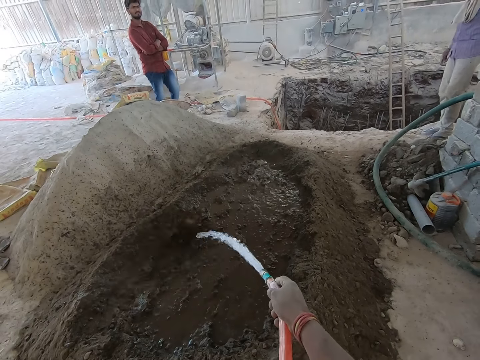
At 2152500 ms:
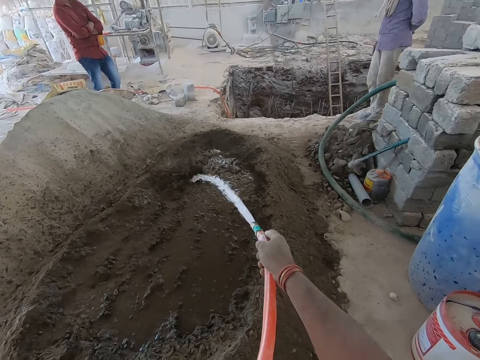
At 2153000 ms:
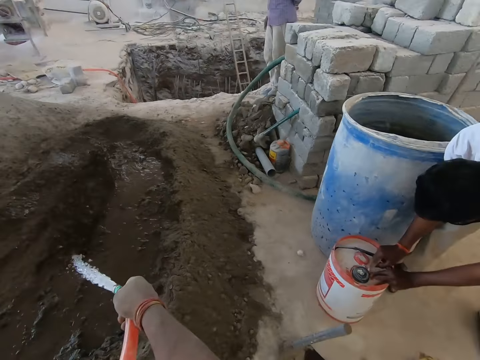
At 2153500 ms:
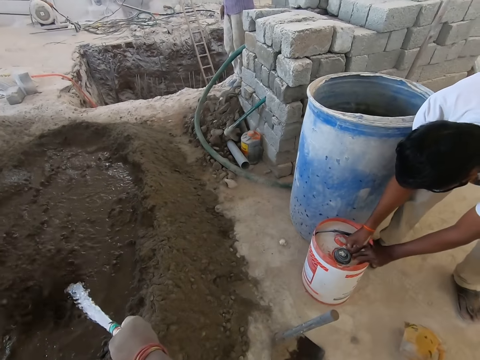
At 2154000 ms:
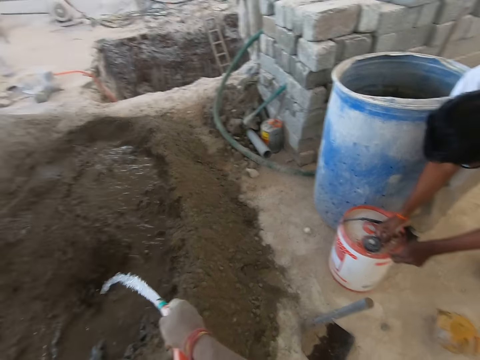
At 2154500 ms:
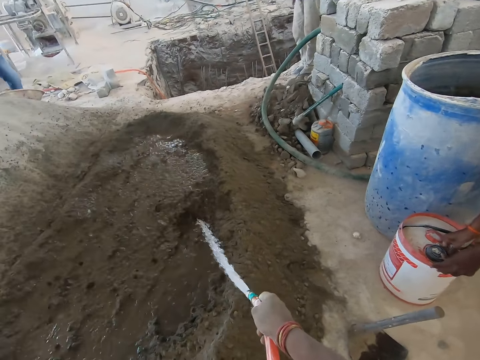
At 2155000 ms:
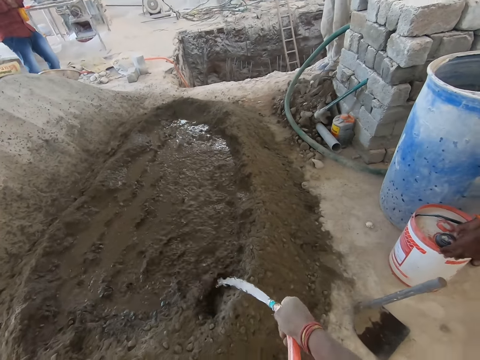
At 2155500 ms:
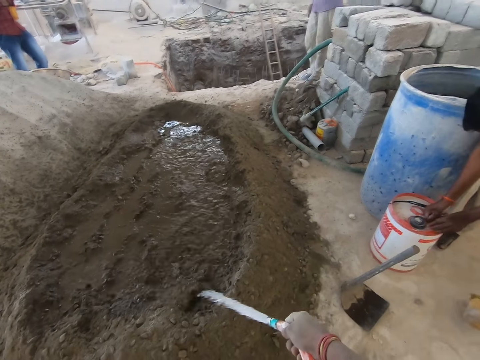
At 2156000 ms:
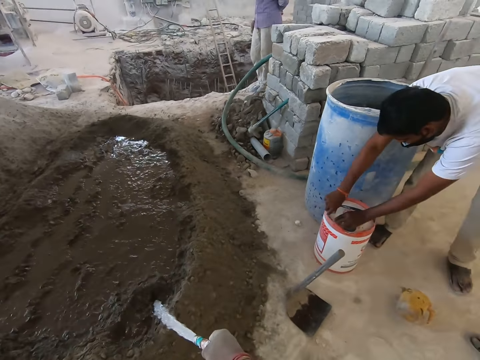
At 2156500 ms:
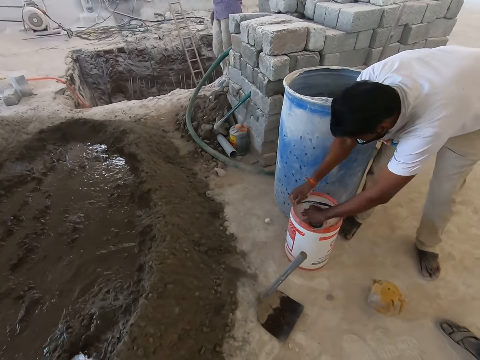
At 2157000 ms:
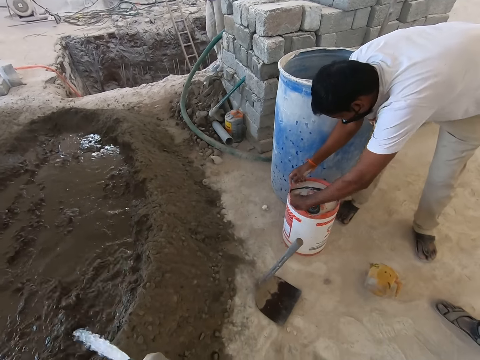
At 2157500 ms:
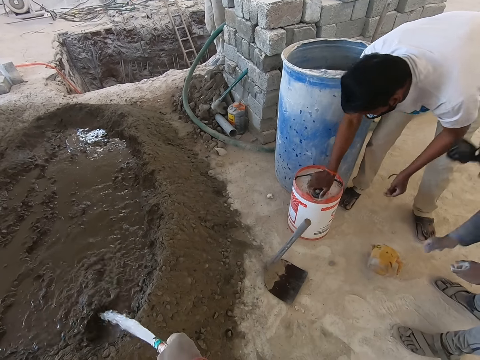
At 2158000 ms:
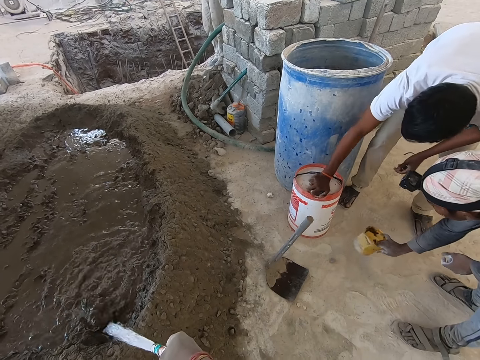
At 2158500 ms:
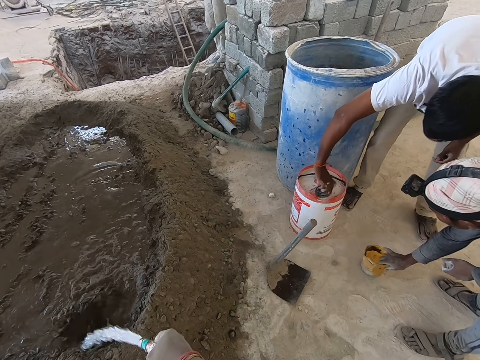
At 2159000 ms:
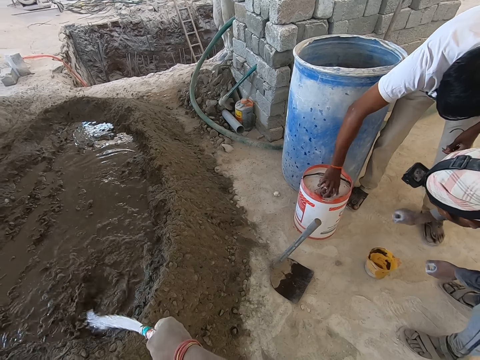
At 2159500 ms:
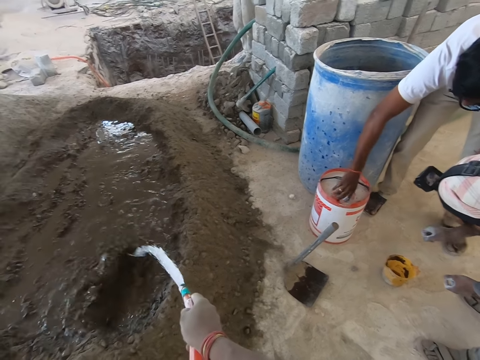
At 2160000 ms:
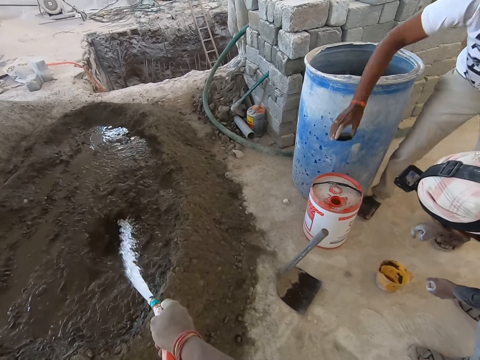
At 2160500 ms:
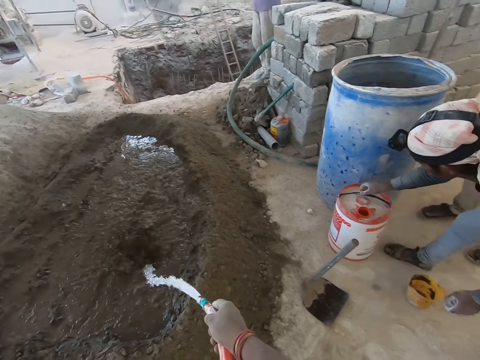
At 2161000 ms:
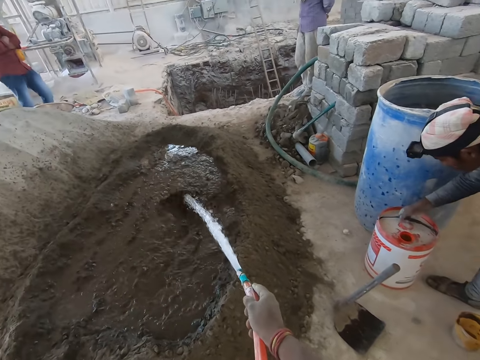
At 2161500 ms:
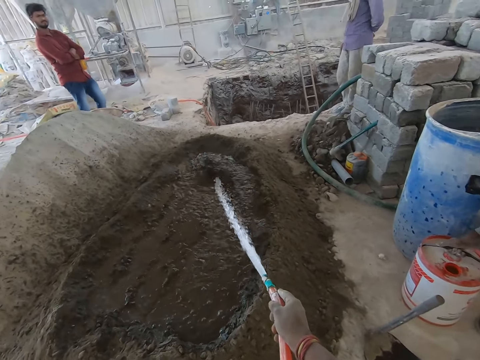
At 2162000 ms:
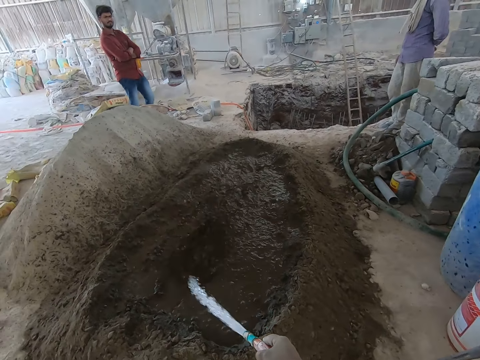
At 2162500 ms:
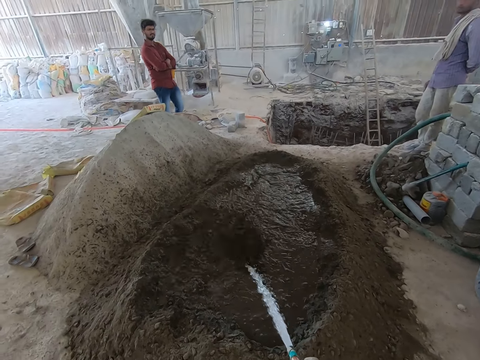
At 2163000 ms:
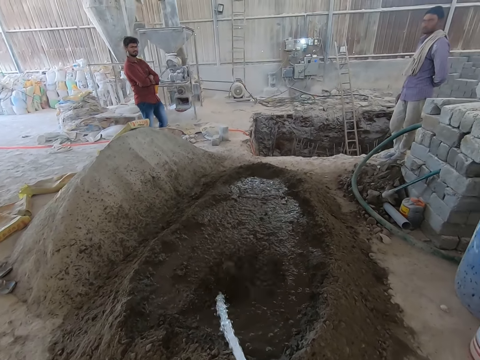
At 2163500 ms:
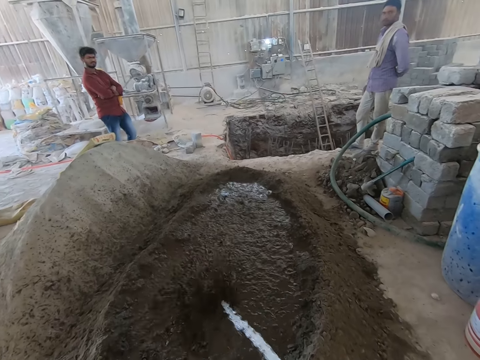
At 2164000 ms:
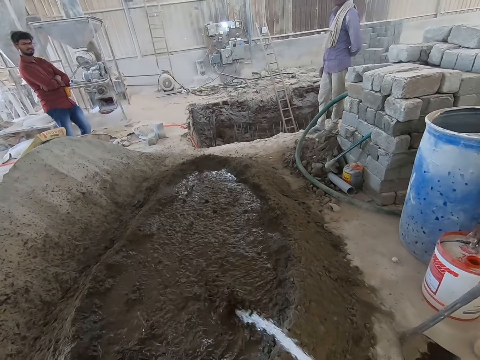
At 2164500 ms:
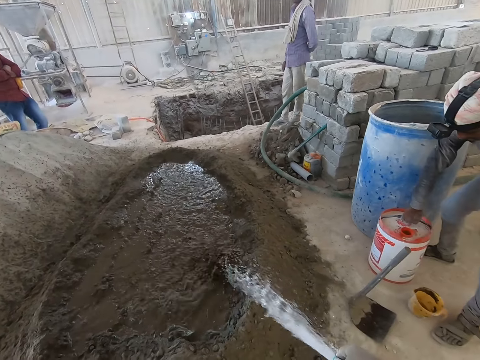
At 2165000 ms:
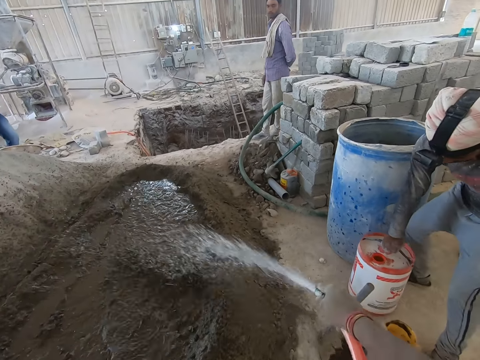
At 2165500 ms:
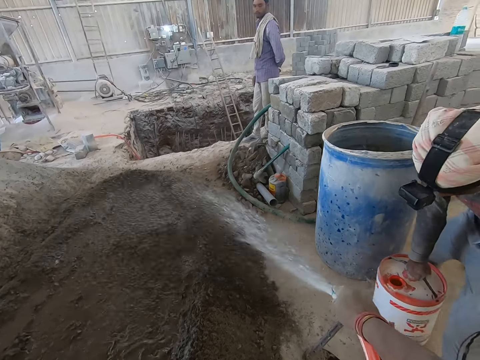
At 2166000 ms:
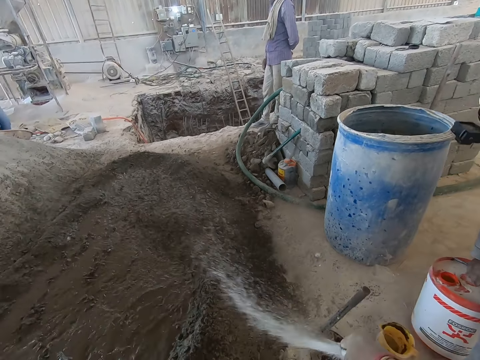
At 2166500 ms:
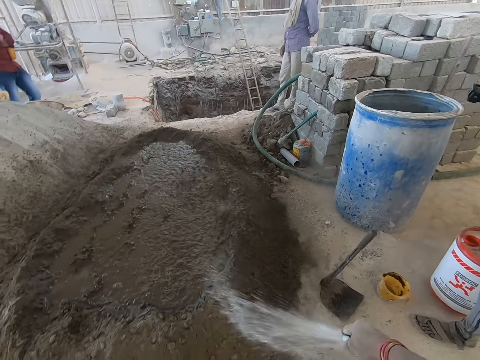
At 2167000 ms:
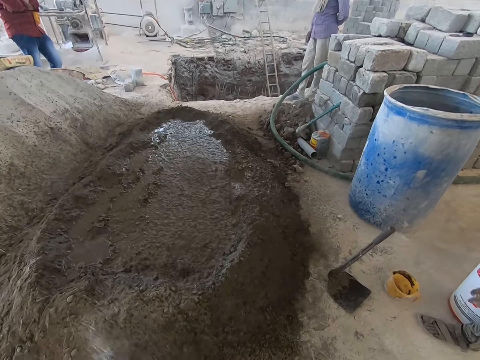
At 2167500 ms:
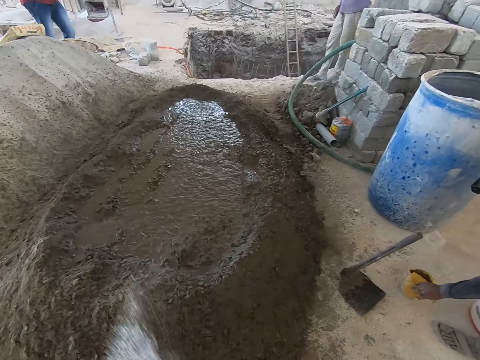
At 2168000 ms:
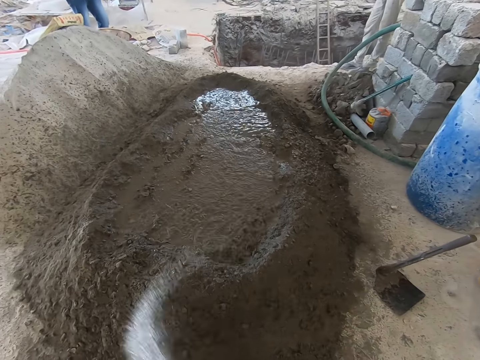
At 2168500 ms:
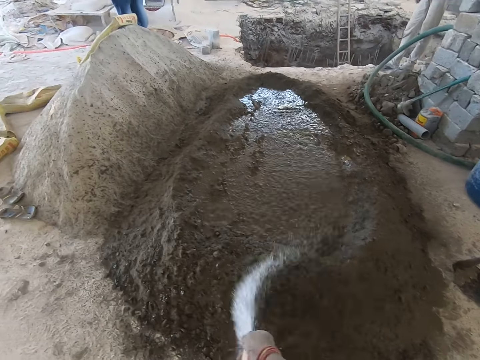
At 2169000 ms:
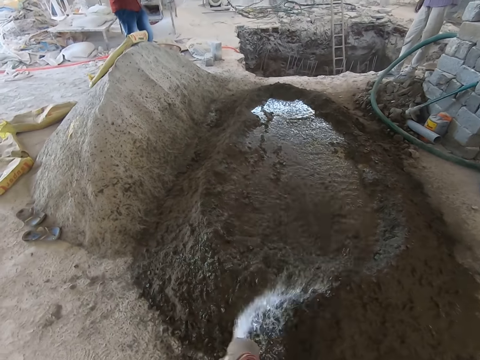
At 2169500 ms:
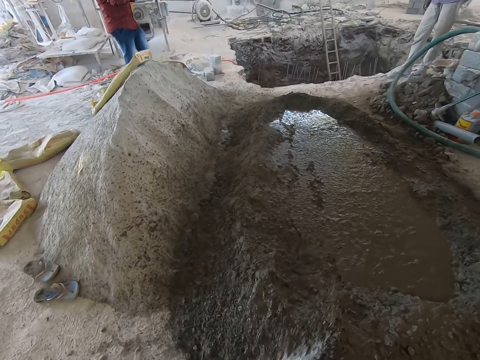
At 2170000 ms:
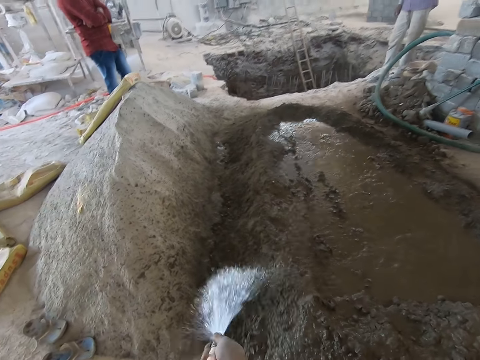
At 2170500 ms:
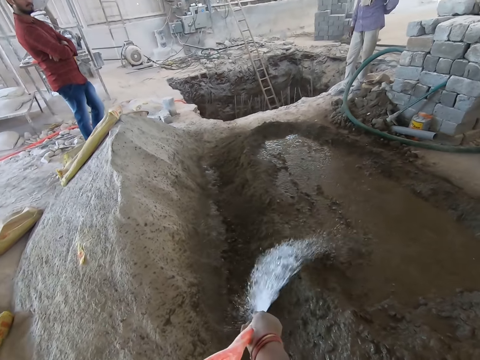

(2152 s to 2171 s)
A man opens the bucket with his right hand. Another man flips a cup on the floor with his right hand. The other man lifts the bucket on the floor with his right hand. A man carries the bucket with his right hand. The camera wearer pours water on the soil with a hose pipe.

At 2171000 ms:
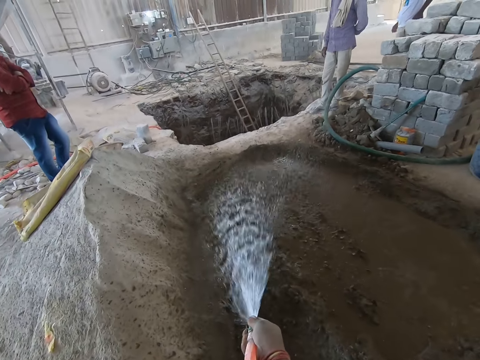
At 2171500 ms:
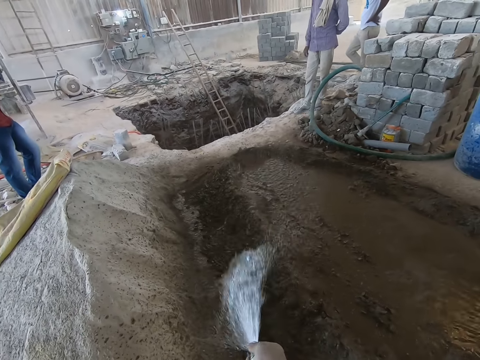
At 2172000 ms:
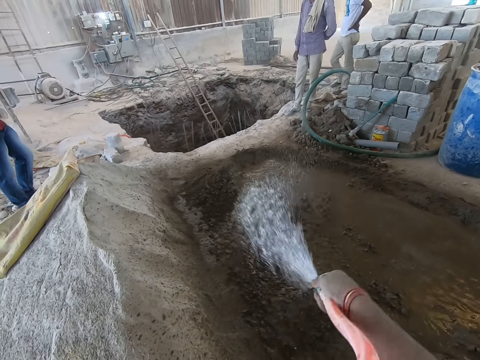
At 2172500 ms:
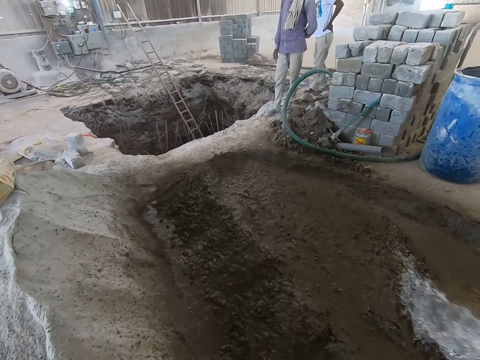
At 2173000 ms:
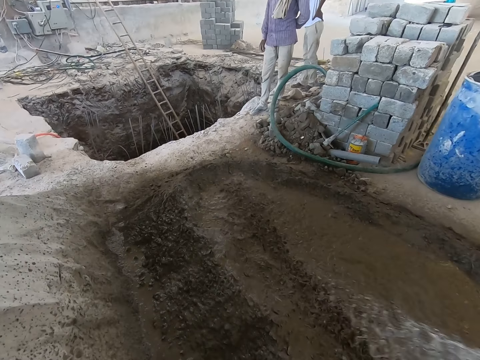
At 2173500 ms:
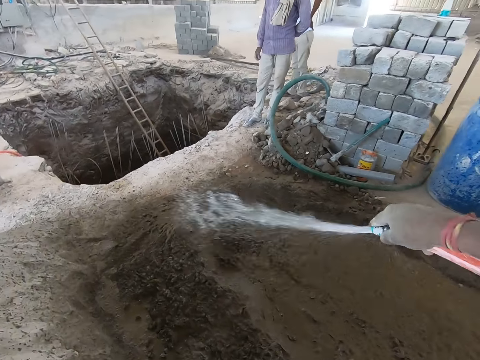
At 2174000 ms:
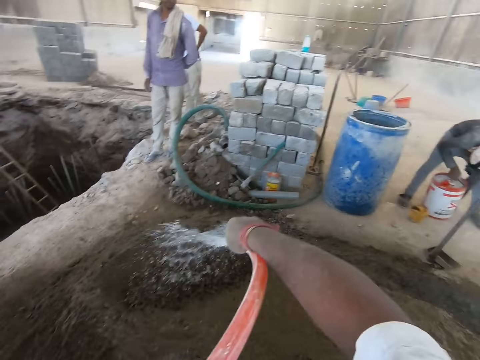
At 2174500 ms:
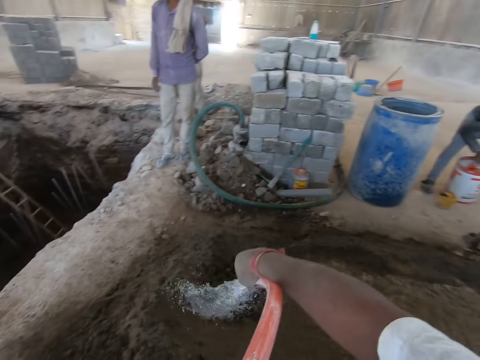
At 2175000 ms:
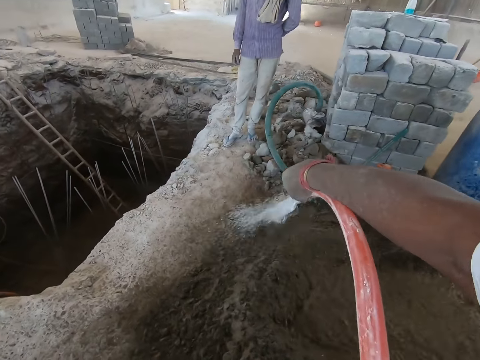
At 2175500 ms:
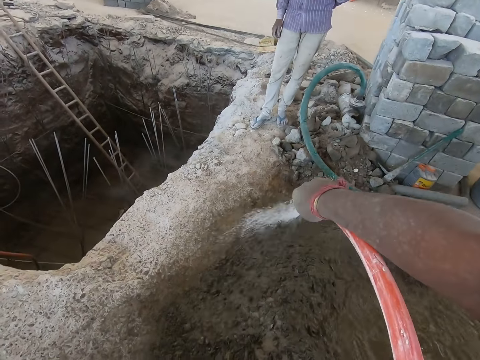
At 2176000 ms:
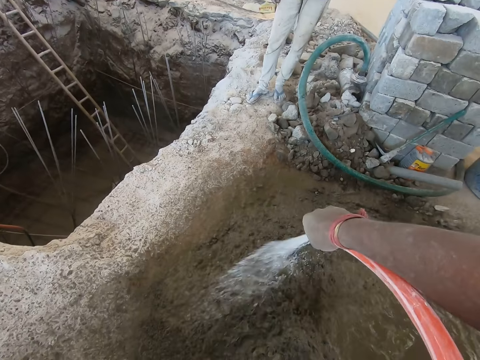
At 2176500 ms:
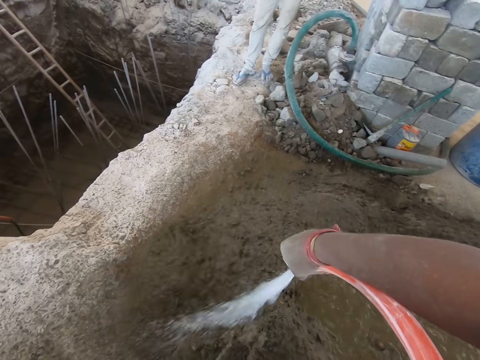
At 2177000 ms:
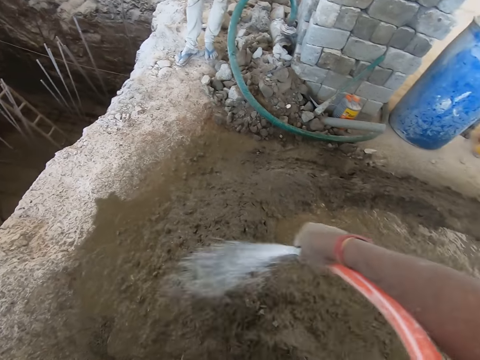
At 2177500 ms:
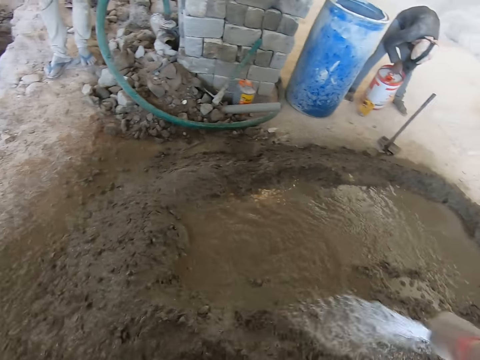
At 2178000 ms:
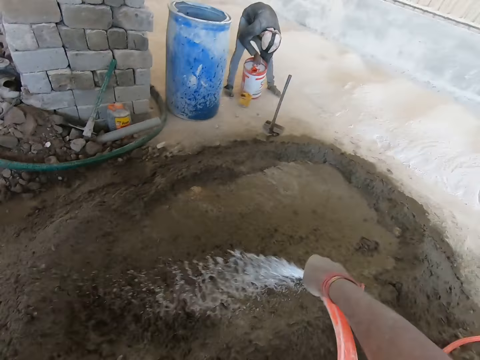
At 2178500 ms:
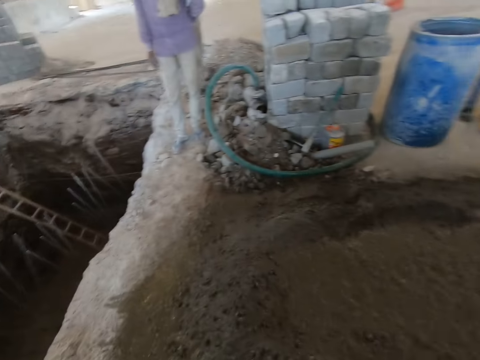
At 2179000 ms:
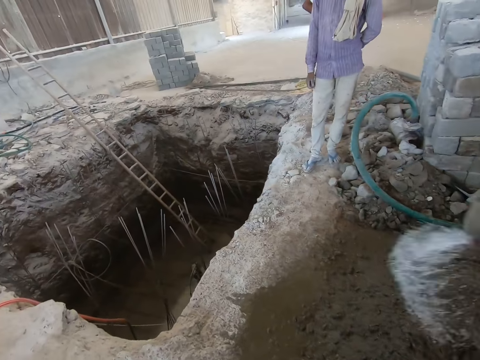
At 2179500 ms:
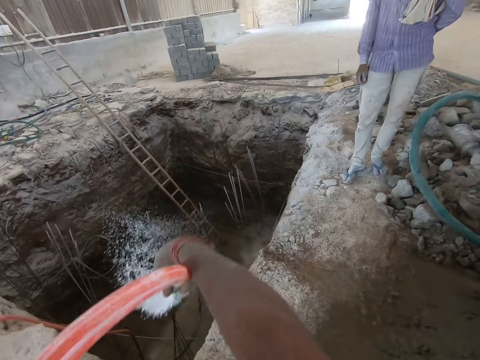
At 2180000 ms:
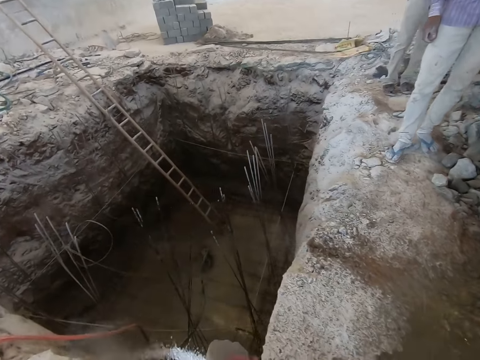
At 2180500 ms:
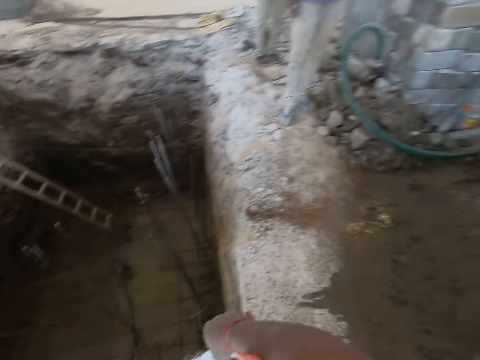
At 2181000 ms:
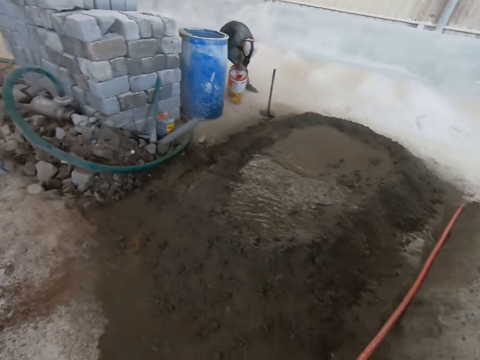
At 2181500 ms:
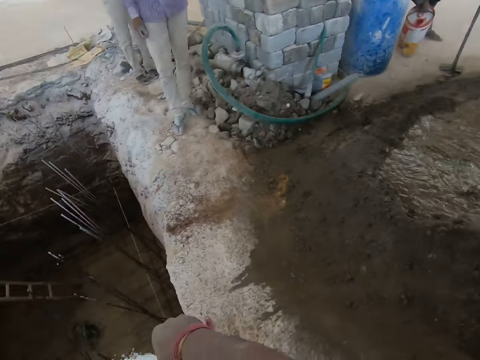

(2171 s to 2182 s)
The camera wearer looks around the construction site. He pours water into a canal with the hose in his right hand.
